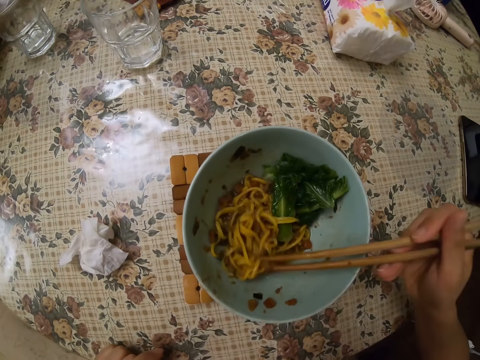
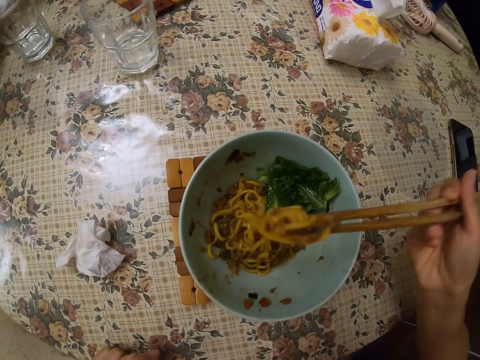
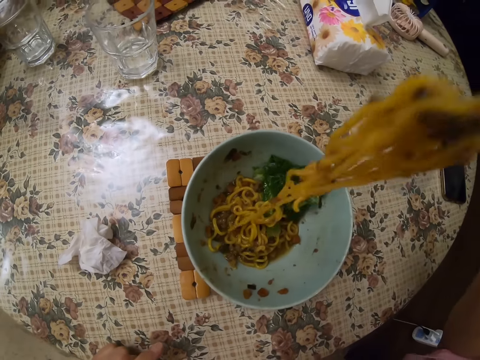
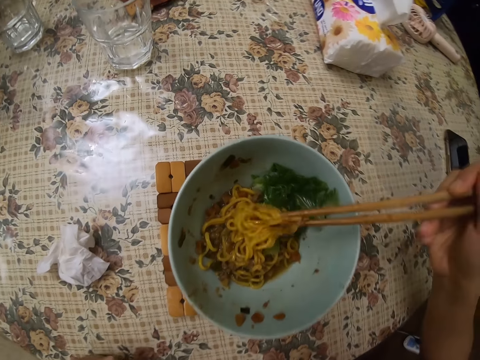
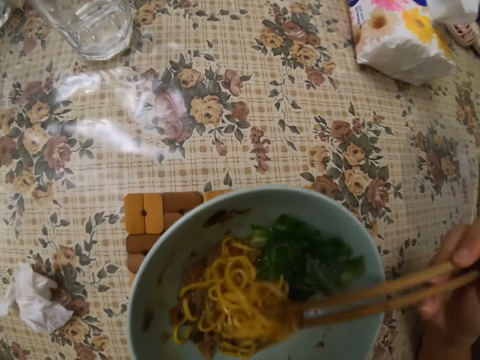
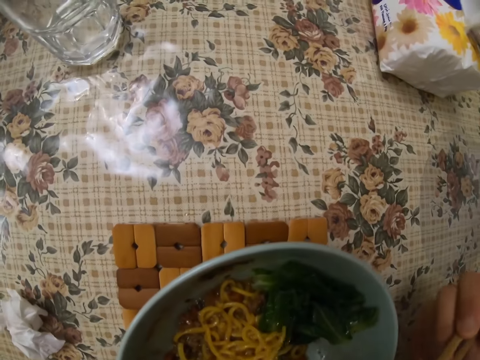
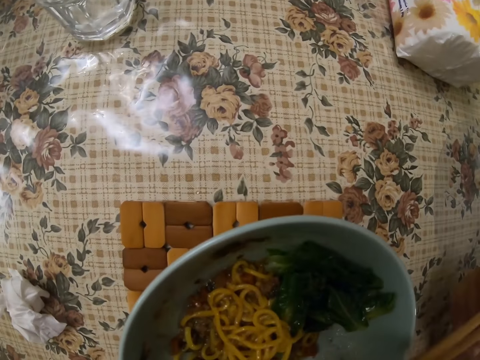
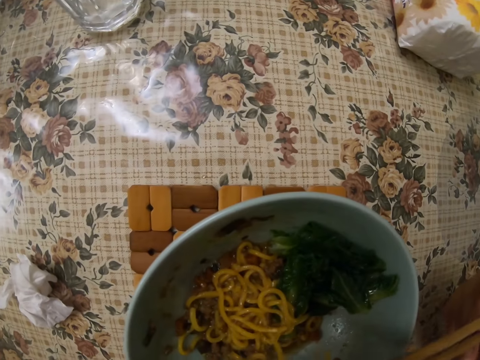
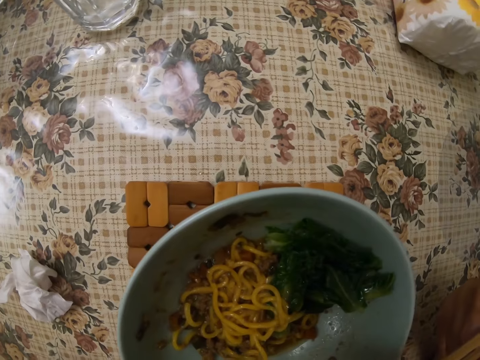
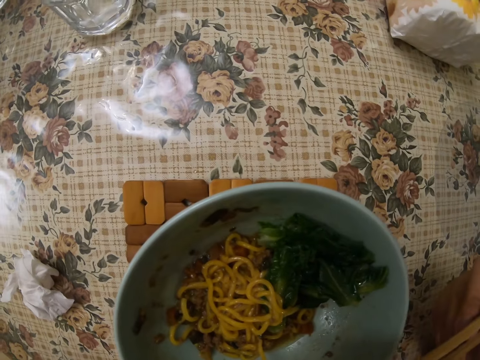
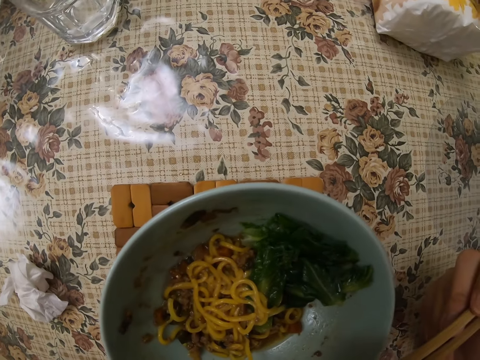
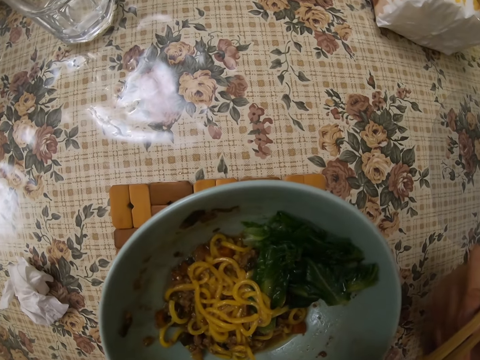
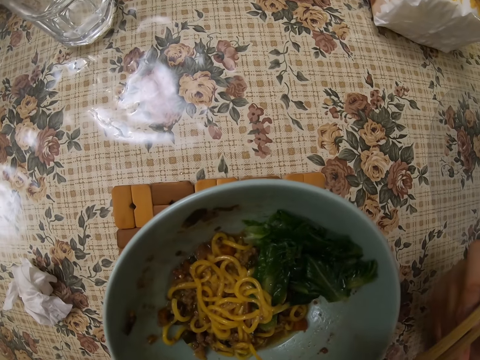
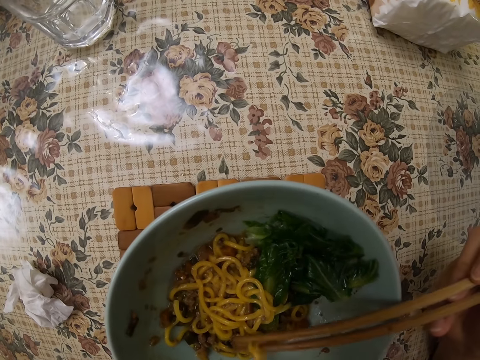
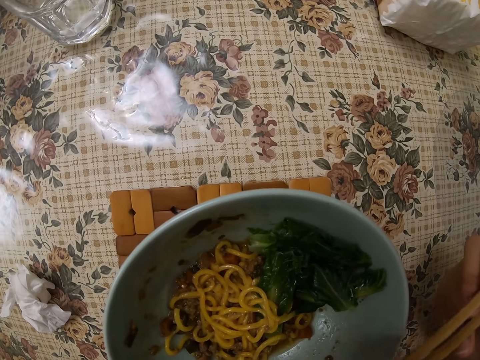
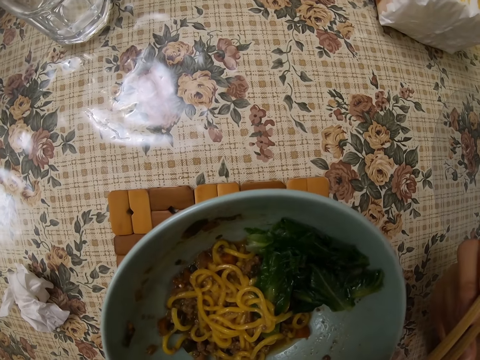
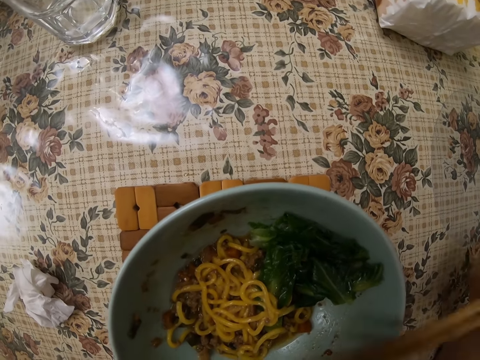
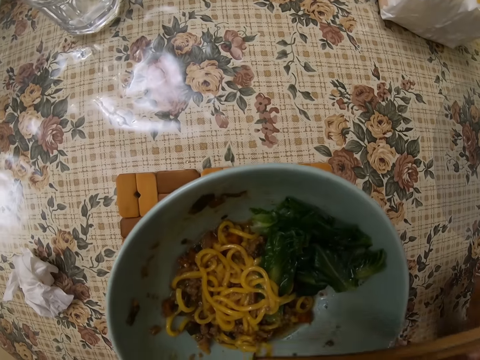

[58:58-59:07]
The camera wearer eats the noodles.

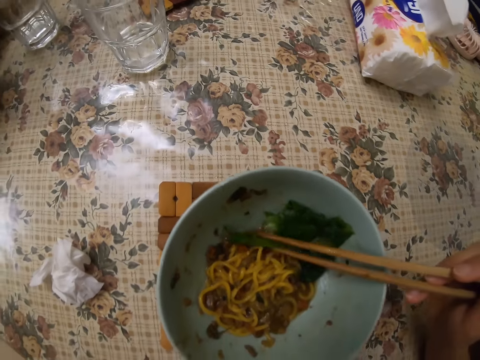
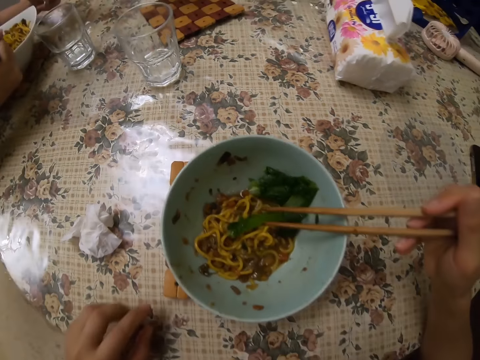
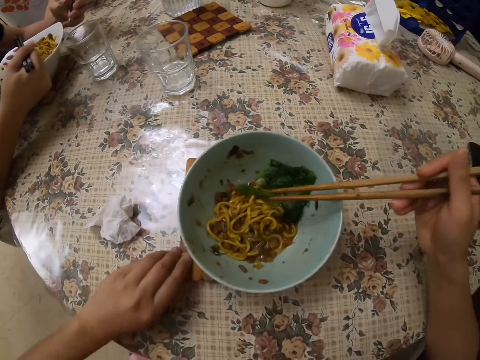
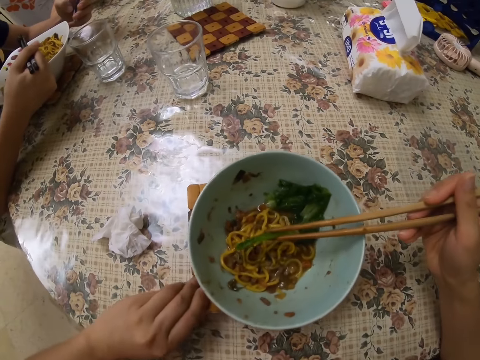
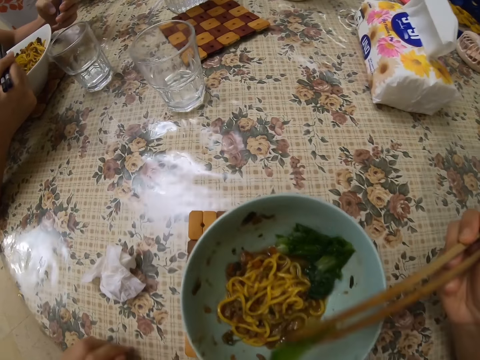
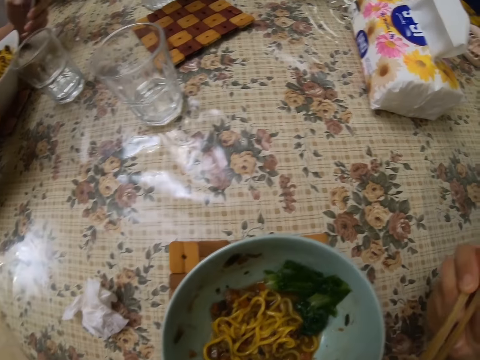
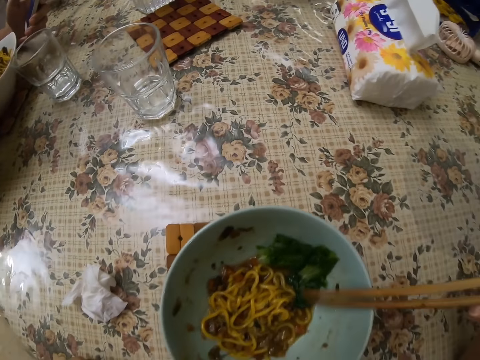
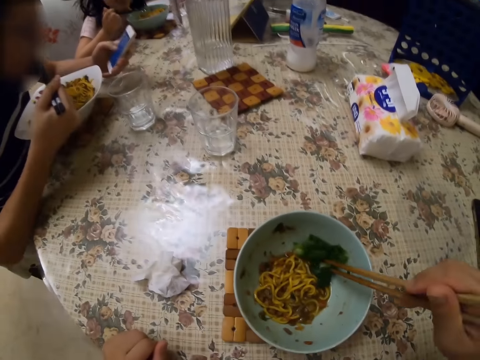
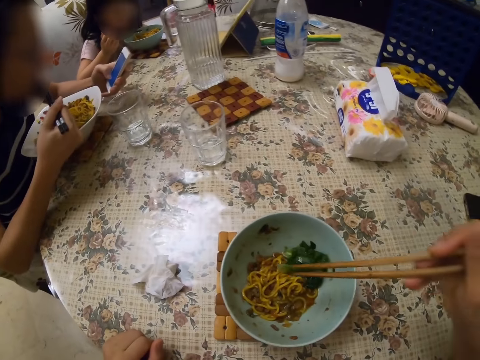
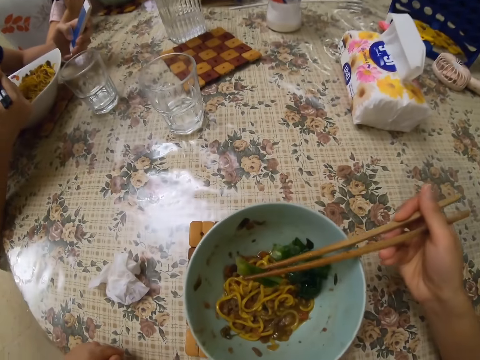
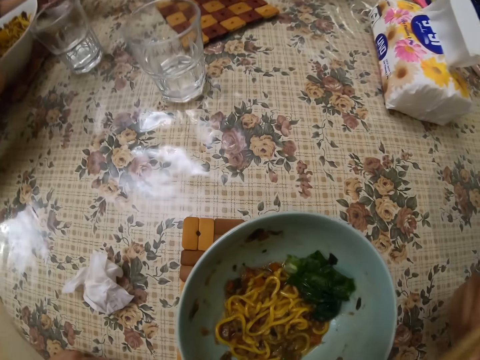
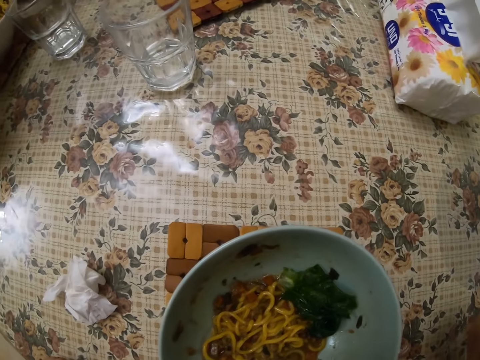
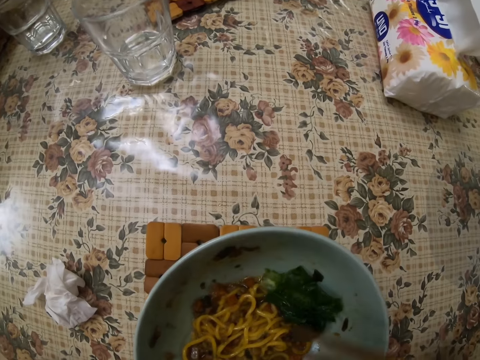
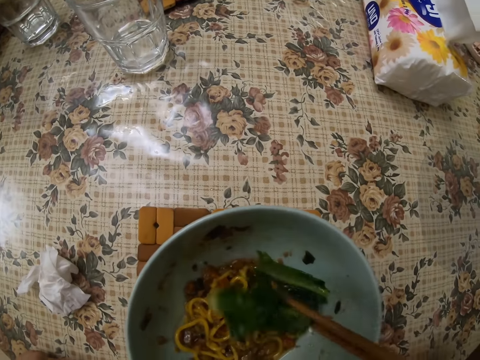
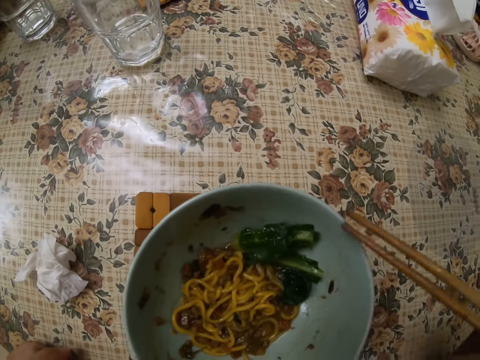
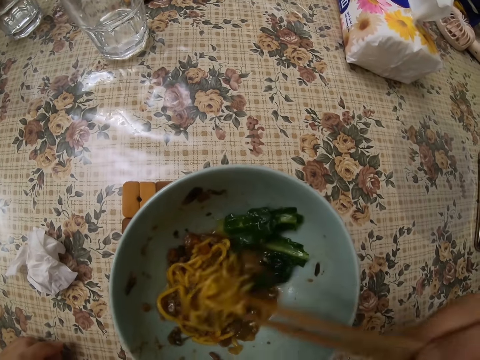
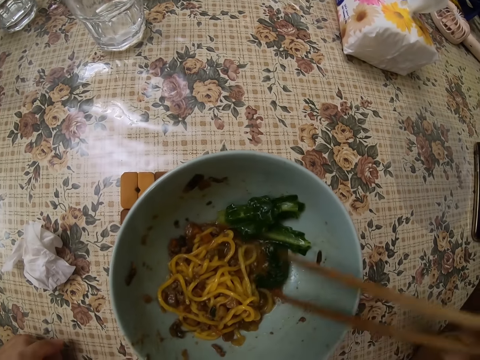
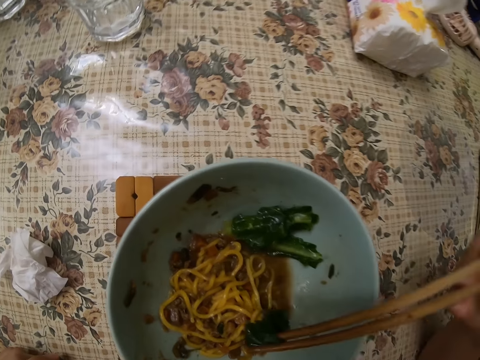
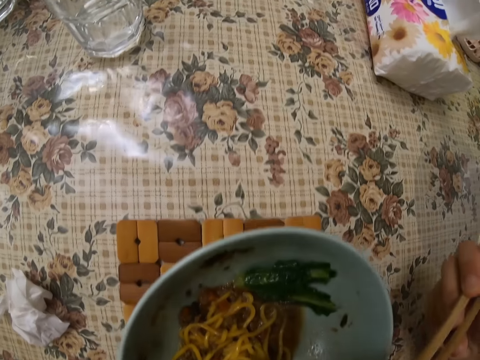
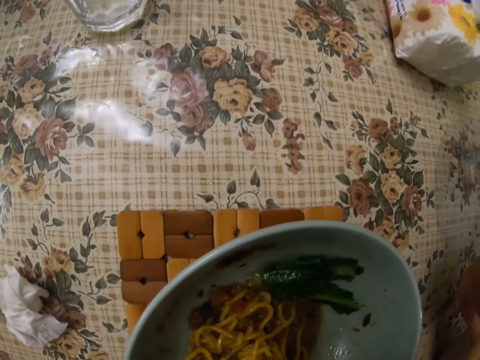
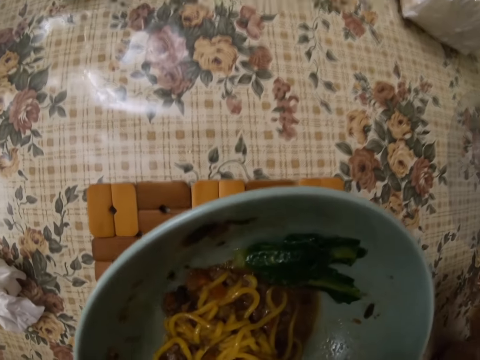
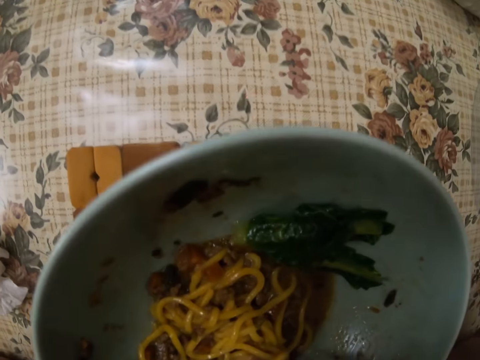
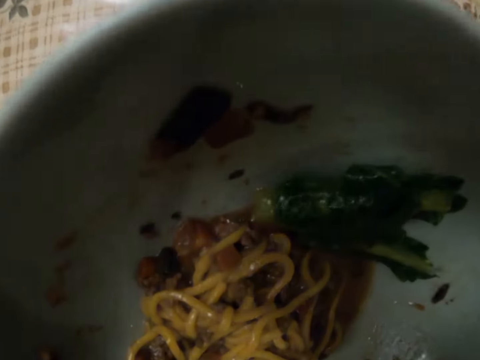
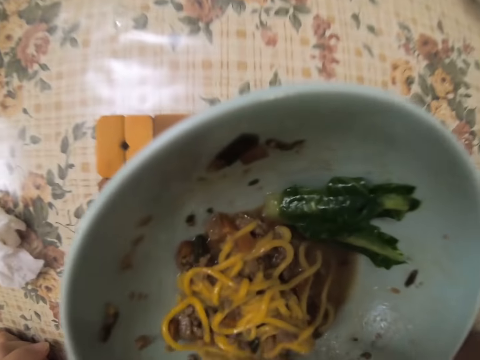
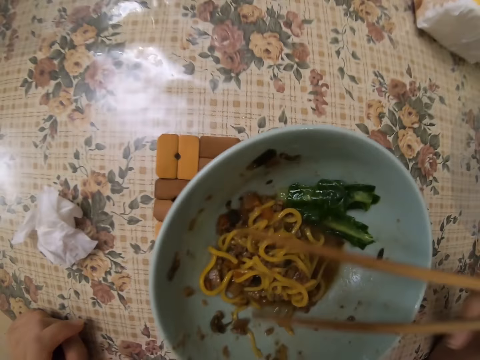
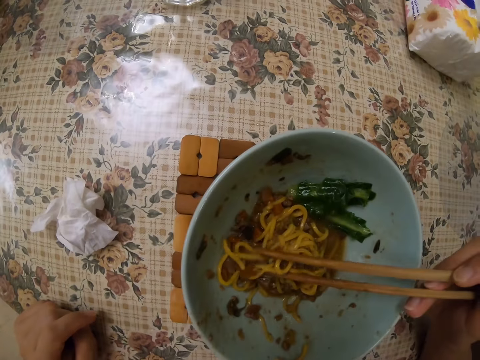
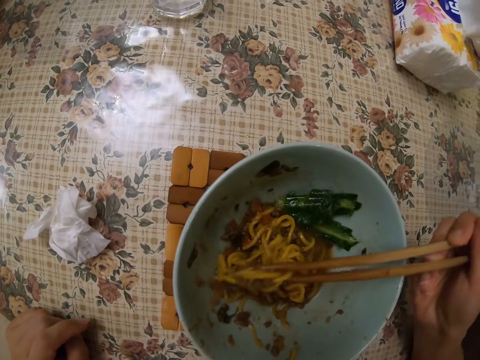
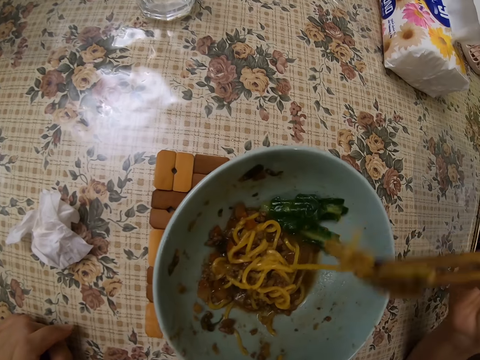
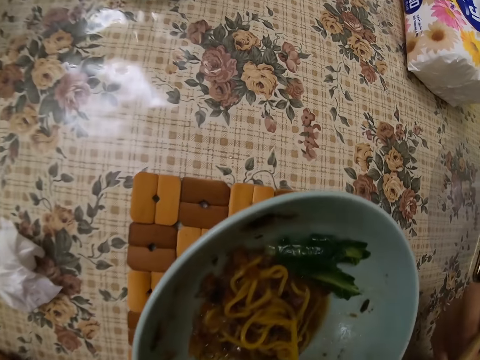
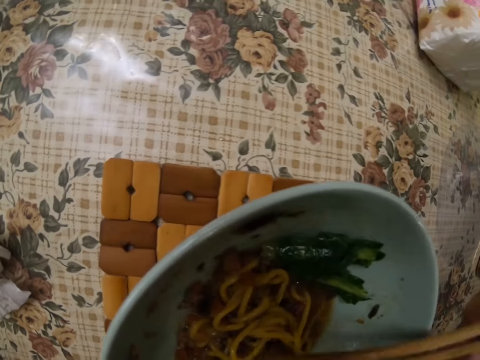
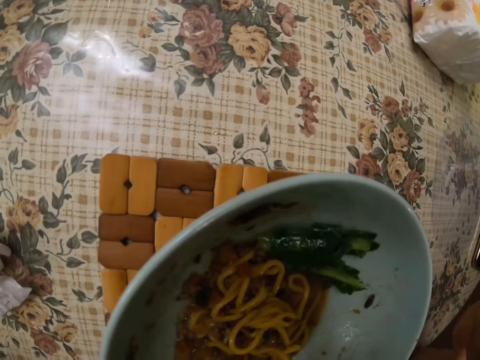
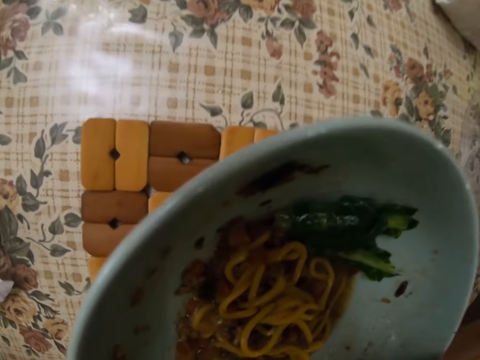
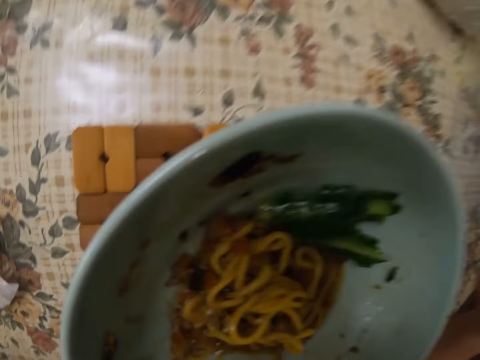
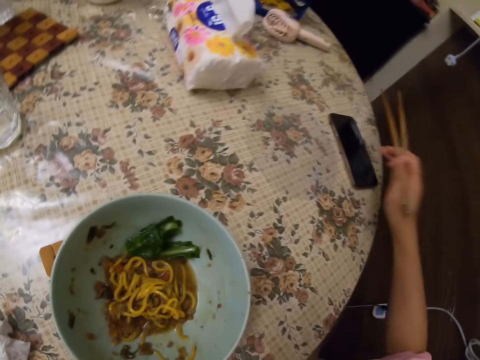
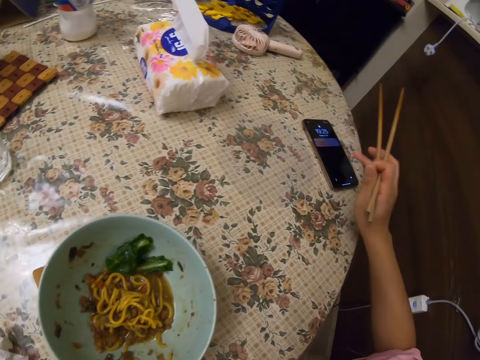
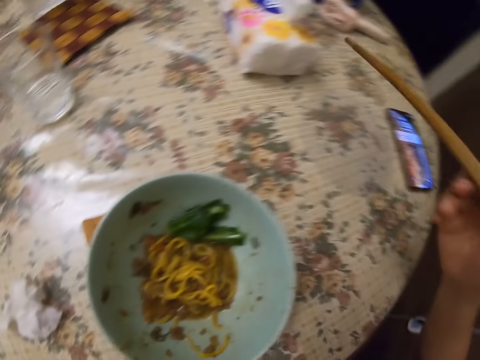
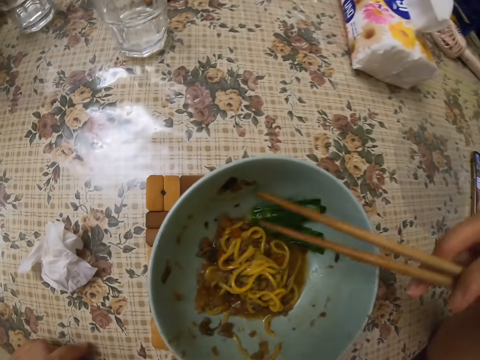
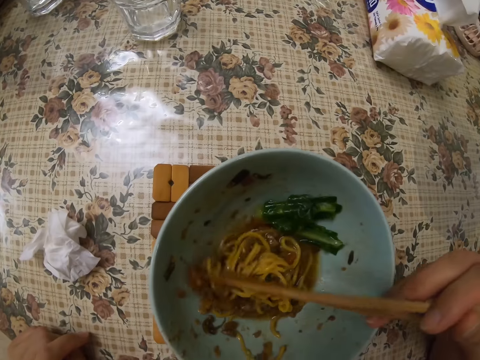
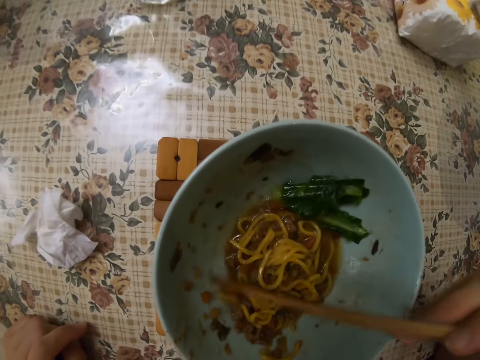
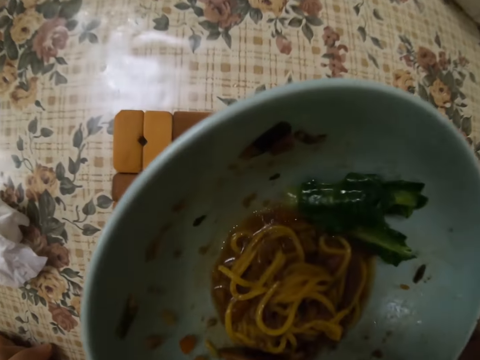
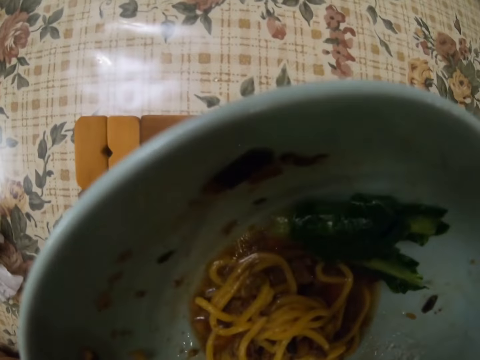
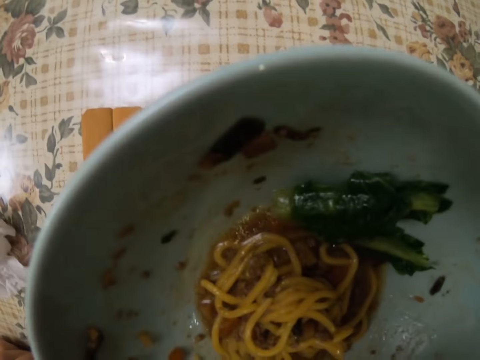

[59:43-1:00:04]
The camera wearer pulls the coaster. They eat with the chopping stick. A man uses the phone. The camera wearer eats with the chopping stick. They press the phone. They eat with the chopping stick.
